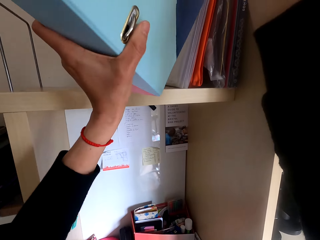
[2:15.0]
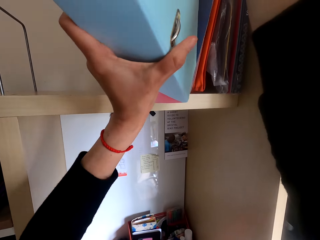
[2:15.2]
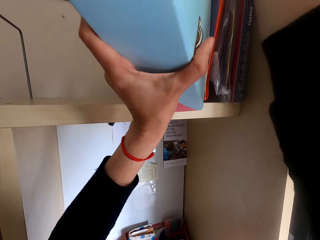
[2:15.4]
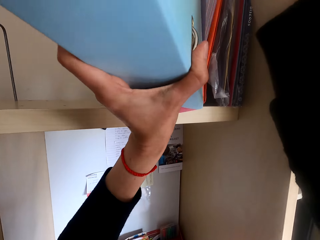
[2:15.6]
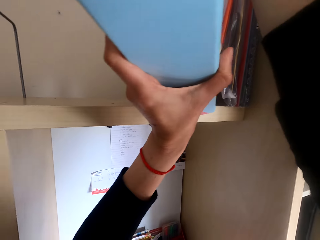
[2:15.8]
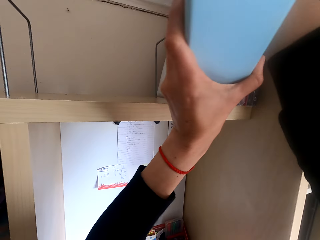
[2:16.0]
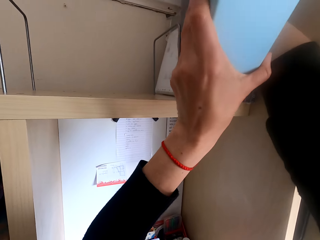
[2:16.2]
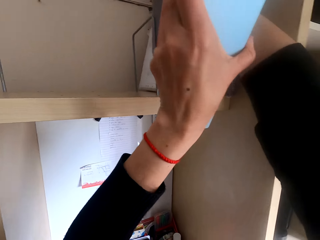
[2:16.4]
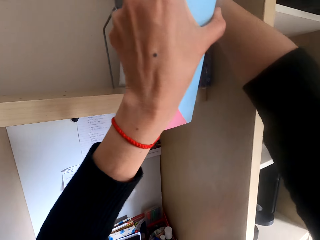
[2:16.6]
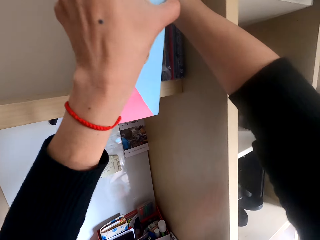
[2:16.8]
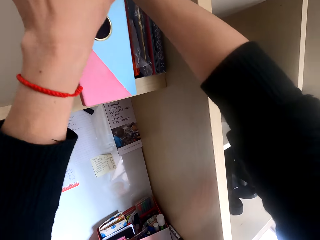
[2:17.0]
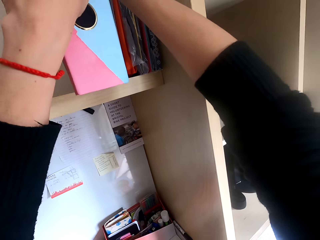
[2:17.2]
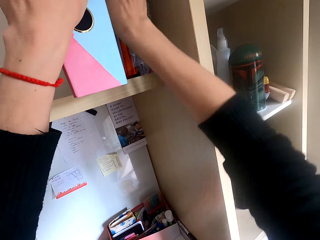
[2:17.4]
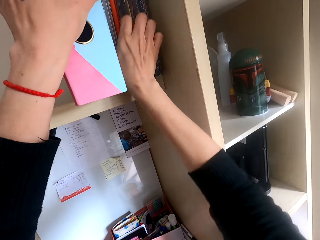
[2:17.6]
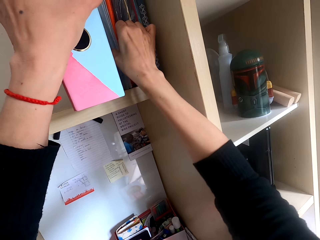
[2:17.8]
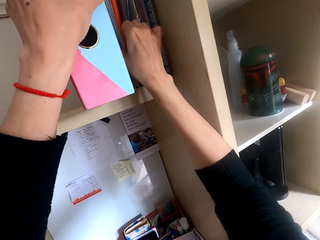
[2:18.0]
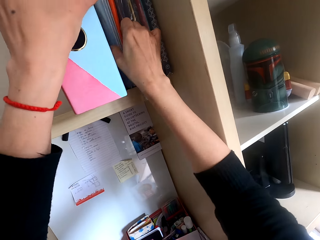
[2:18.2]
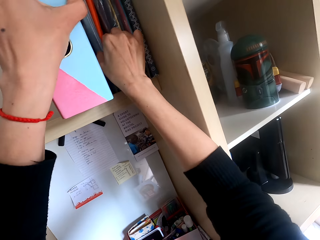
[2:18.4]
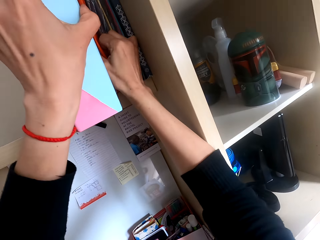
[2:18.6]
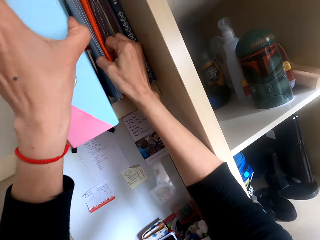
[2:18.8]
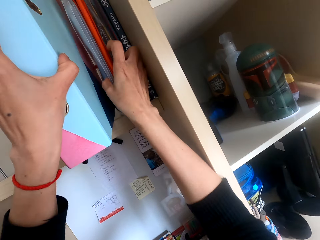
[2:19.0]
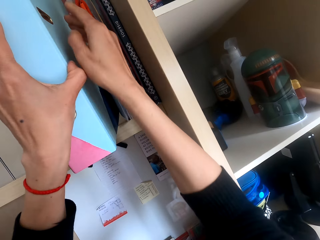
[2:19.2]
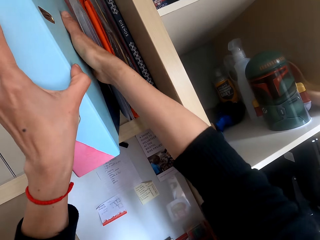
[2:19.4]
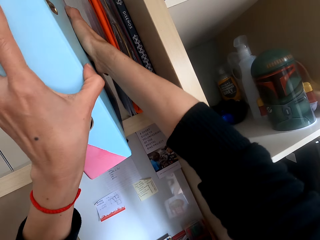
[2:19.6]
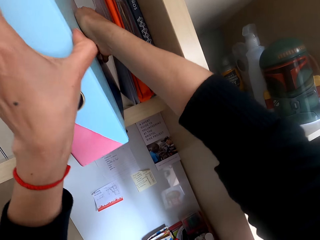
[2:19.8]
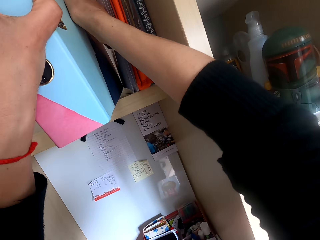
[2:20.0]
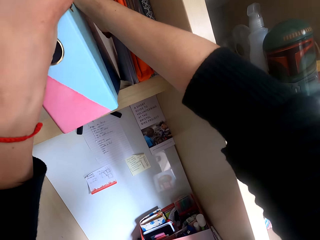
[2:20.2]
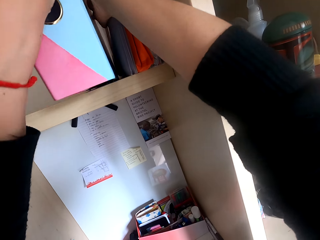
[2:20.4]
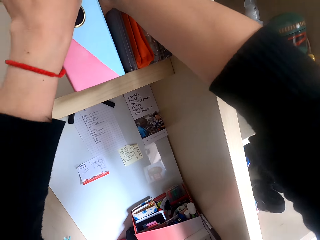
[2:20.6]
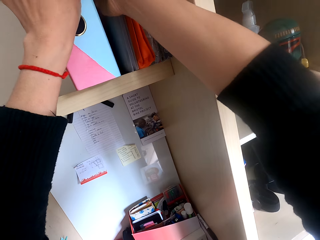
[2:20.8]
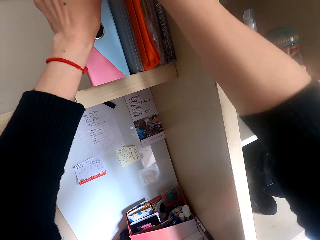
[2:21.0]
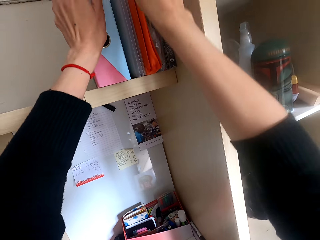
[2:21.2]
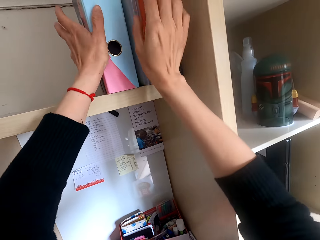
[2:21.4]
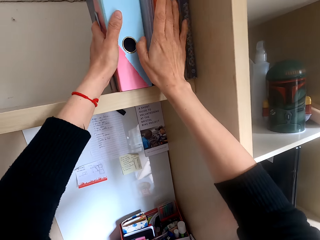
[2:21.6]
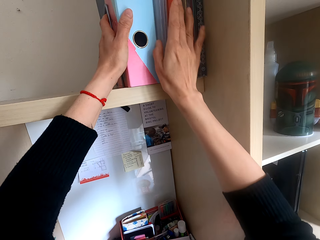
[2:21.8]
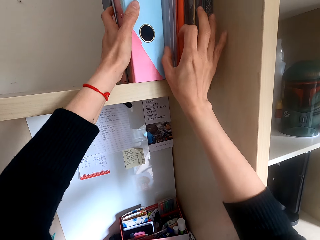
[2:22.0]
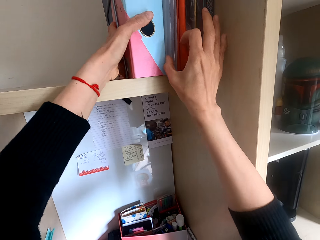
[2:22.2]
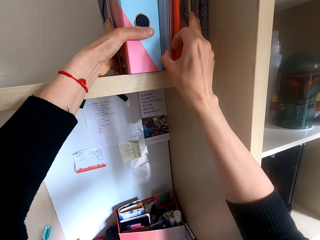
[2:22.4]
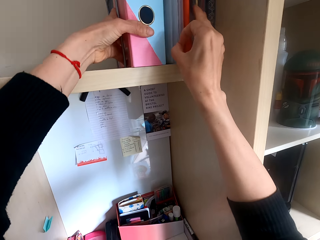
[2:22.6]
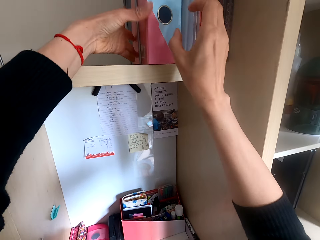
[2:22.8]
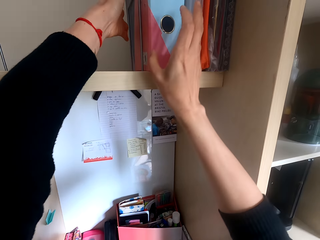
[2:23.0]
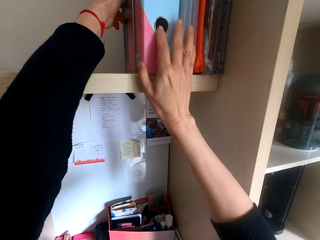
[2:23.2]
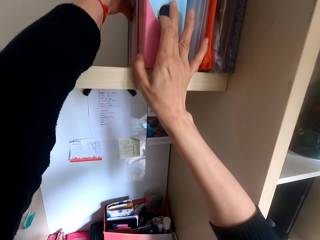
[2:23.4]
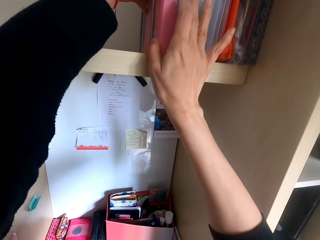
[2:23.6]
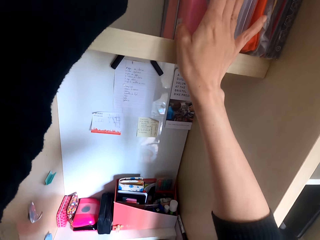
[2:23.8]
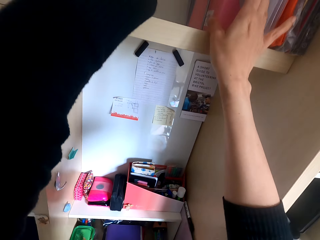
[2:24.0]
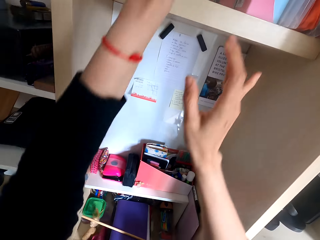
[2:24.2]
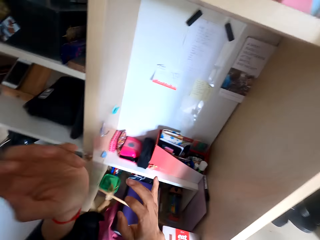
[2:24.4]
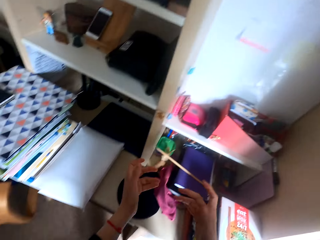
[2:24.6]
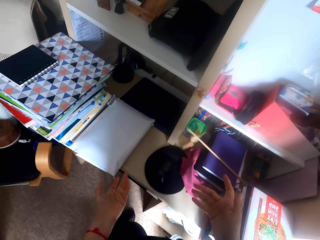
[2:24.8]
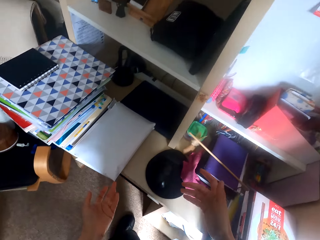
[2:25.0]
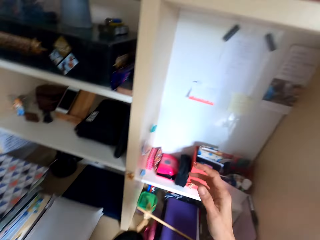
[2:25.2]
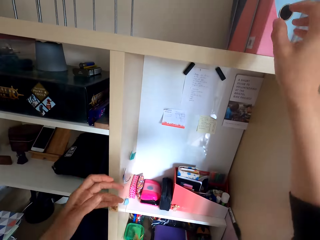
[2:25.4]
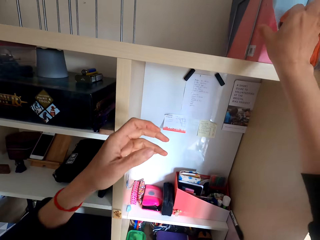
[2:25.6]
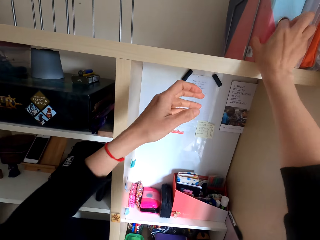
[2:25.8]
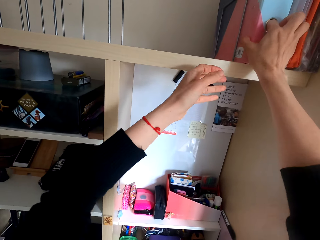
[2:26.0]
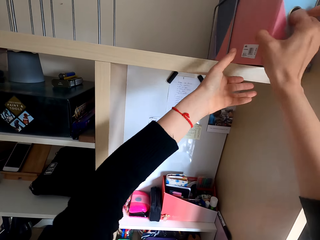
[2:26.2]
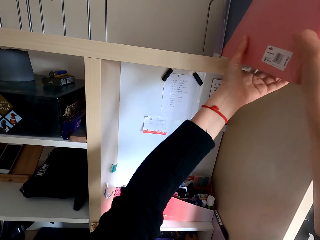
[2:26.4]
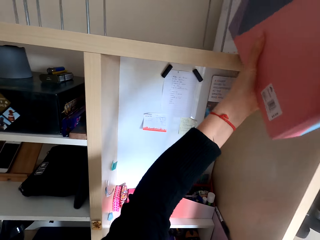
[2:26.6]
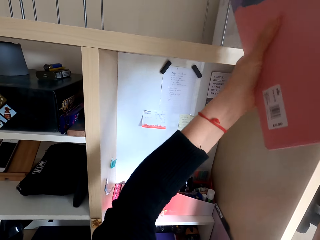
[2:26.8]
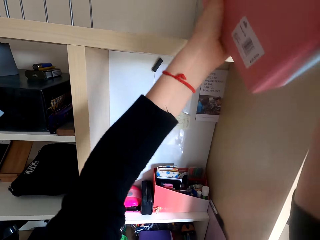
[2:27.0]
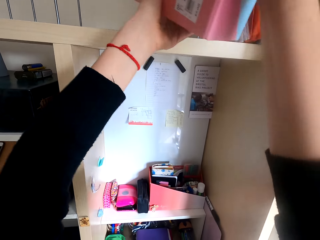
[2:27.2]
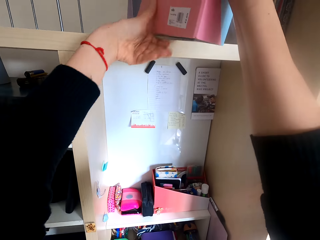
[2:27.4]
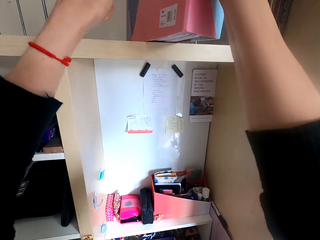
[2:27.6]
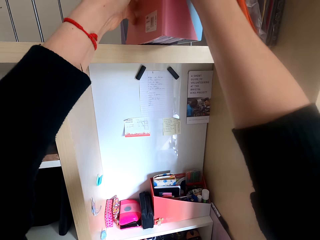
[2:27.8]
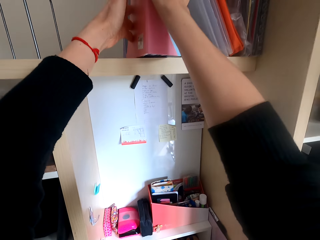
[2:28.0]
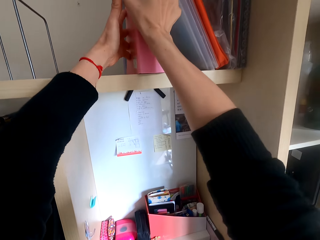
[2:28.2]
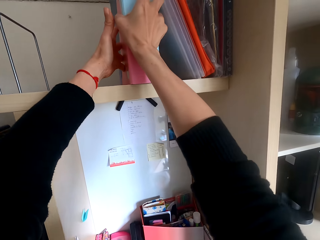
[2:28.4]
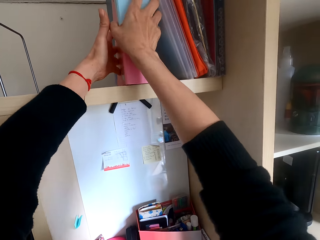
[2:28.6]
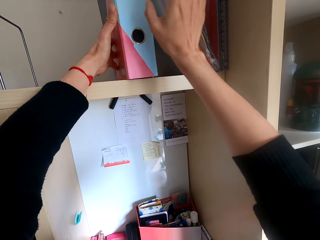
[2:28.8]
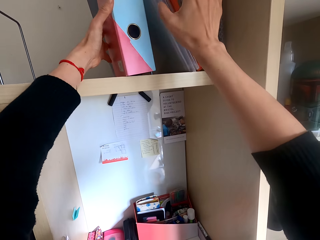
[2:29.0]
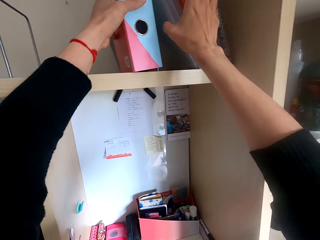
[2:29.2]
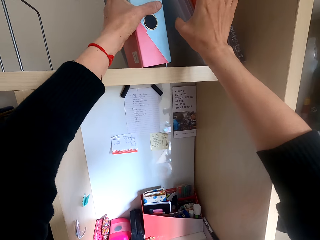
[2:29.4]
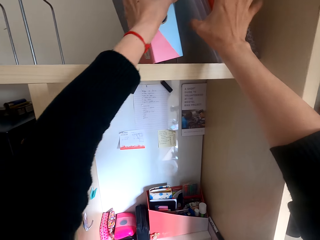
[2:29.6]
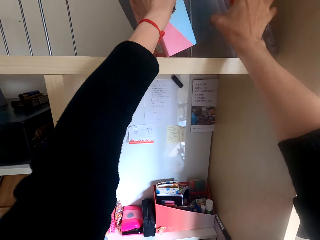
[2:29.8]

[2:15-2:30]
The camera wearer puts the file on a shelf. They look around the table. They pick the file. They arrange the file on the shelf. They place the file on the shelf.

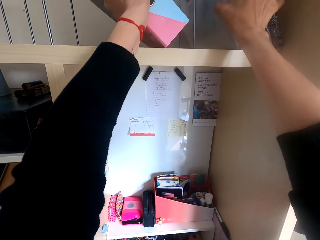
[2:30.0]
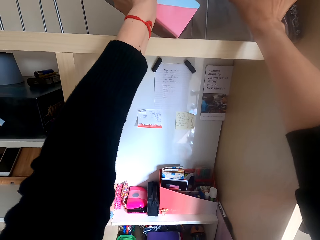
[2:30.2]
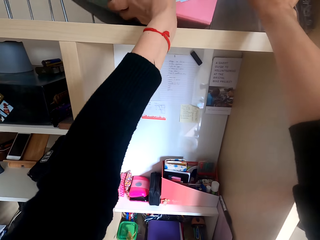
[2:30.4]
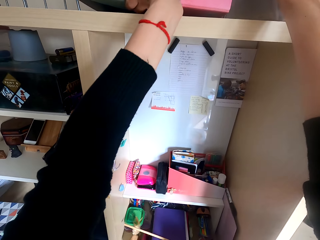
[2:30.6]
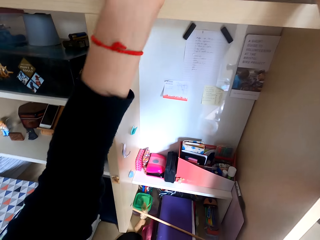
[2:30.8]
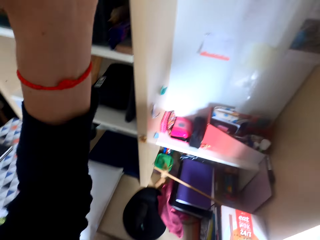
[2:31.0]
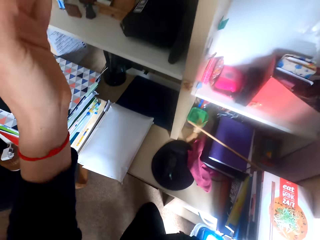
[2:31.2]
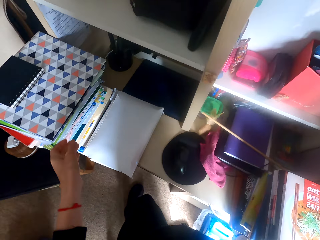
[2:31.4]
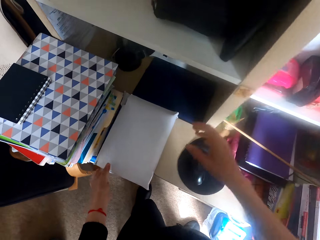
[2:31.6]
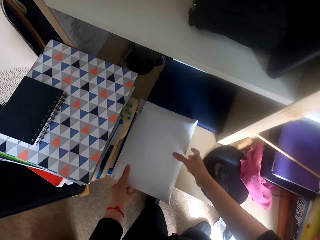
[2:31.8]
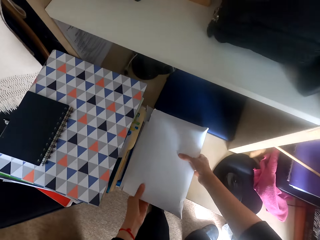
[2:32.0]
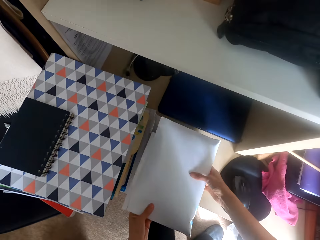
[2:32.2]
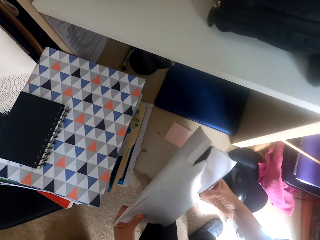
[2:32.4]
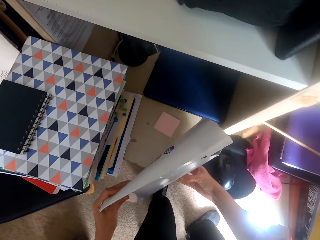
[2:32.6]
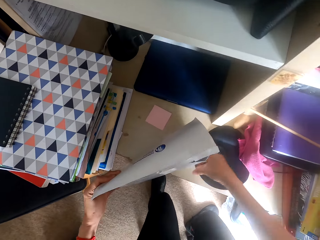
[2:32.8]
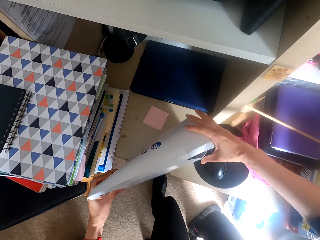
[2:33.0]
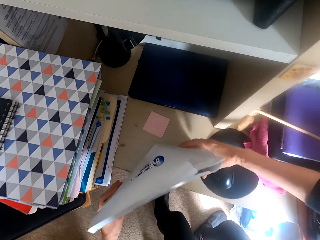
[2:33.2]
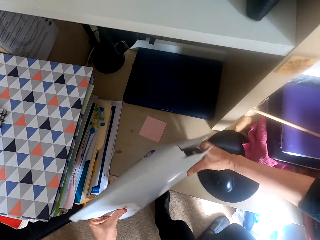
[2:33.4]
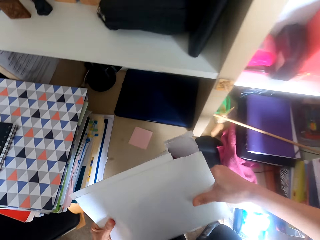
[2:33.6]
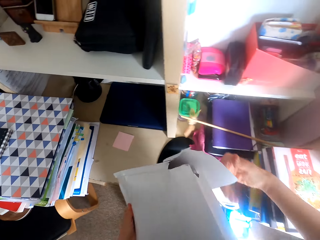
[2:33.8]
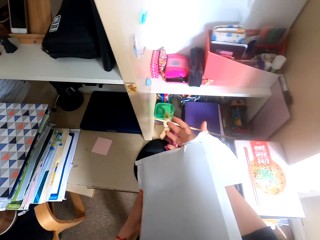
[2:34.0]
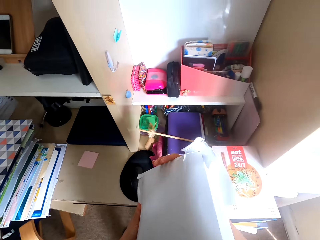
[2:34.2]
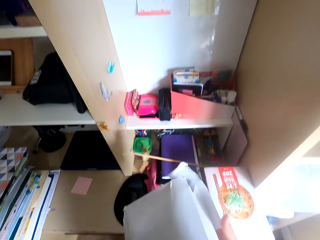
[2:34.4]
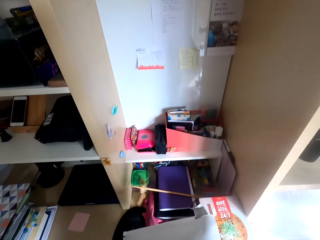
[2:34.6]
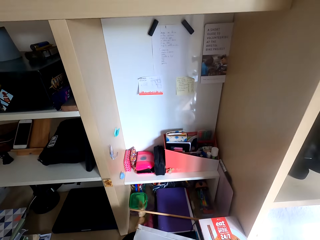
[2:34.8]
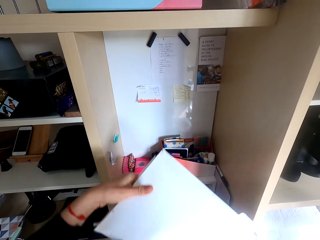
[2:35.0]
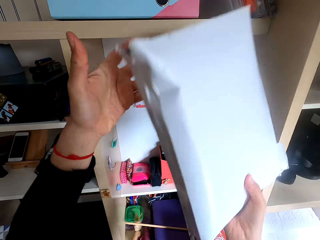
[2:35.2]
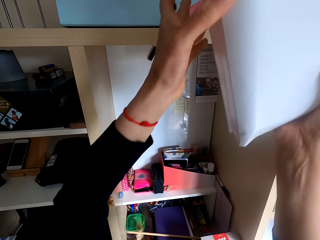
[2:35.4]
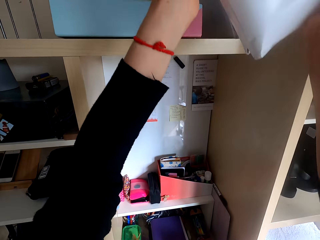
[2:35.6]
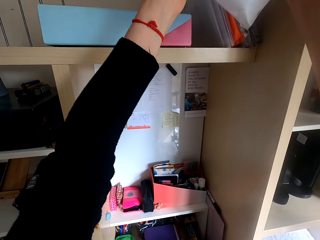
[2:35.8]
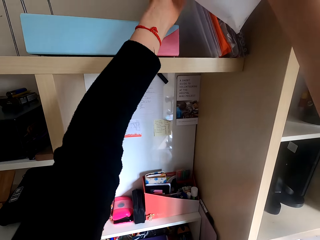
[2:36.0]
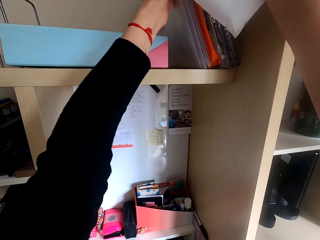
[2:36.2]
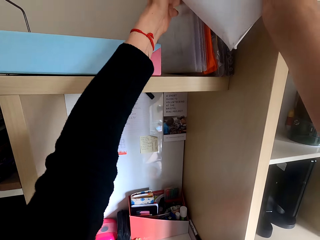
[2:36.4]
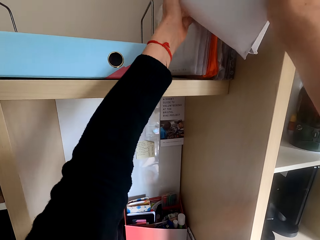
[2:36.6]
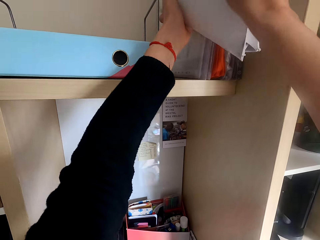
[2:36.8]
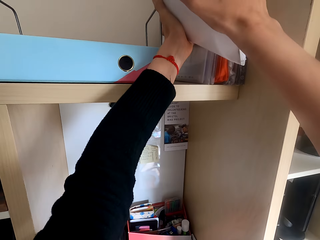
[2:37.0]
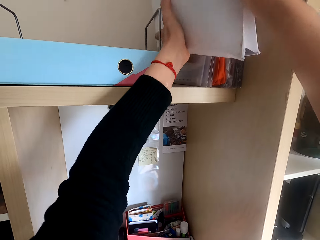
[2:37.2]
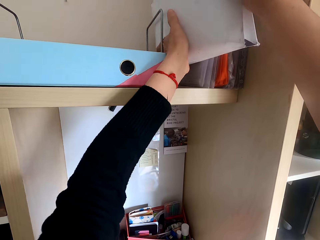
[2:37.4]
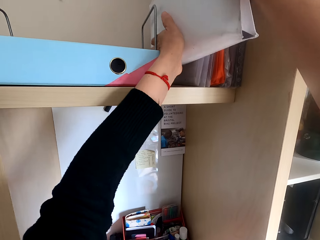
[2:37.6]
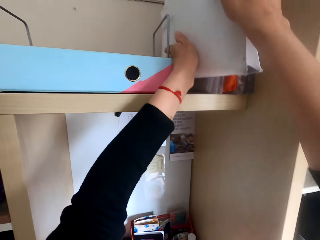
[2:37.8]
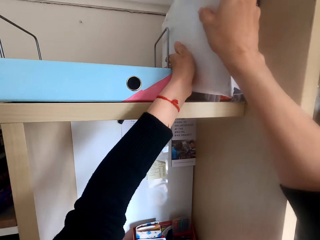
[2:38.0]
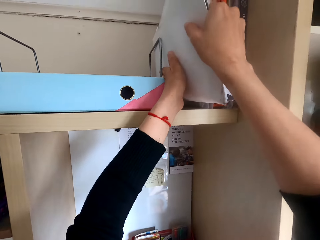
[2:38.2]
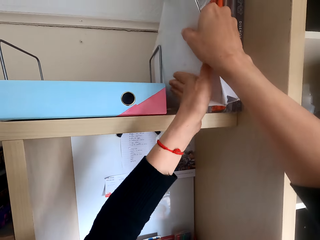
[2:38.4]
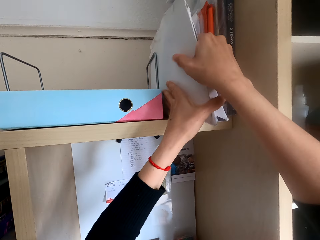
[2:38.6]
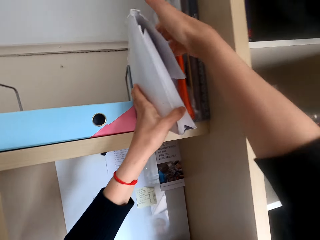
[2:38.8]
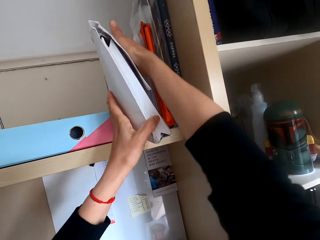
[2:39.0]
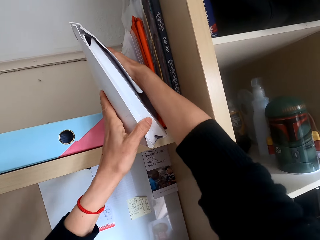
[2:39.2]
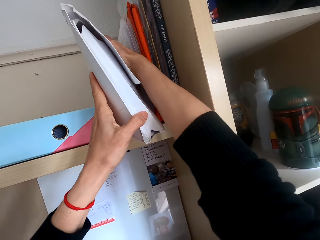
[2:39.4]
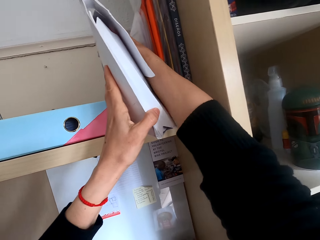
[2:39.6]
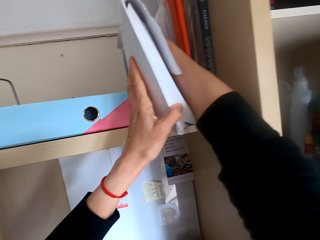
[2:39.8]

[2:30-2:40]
The camera wearer picks a file on a table. They knock the file on the table. They pick the file. They put the file on a shelf.
